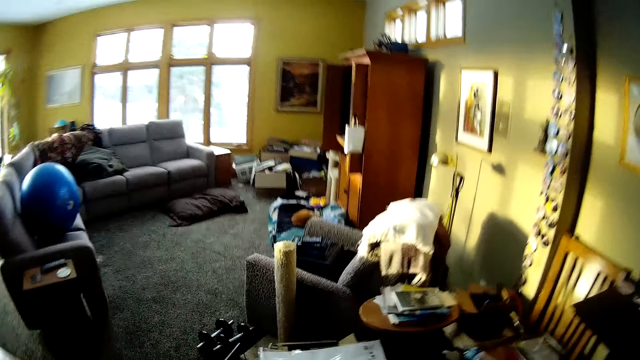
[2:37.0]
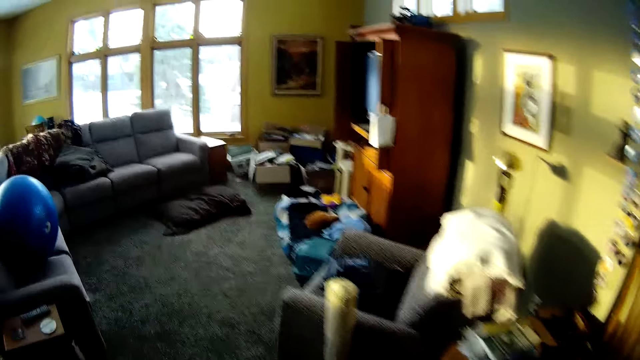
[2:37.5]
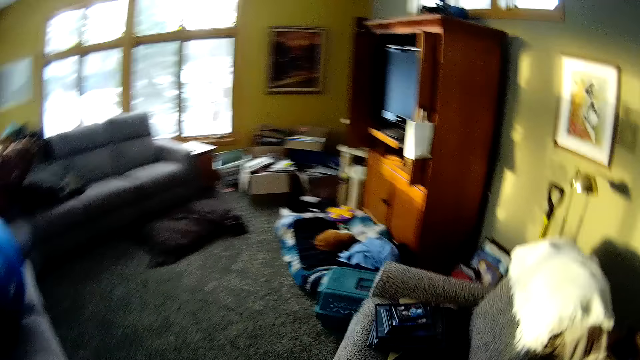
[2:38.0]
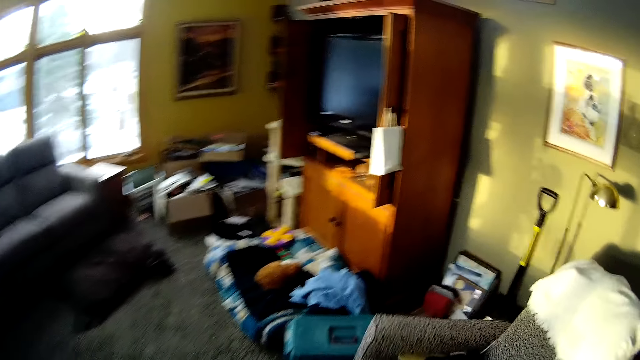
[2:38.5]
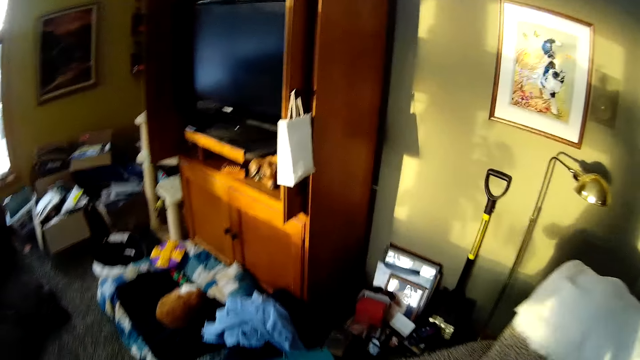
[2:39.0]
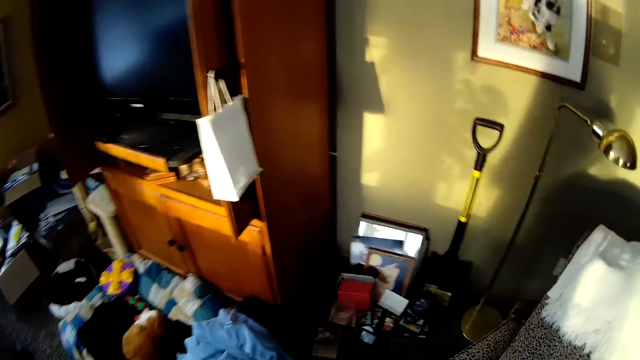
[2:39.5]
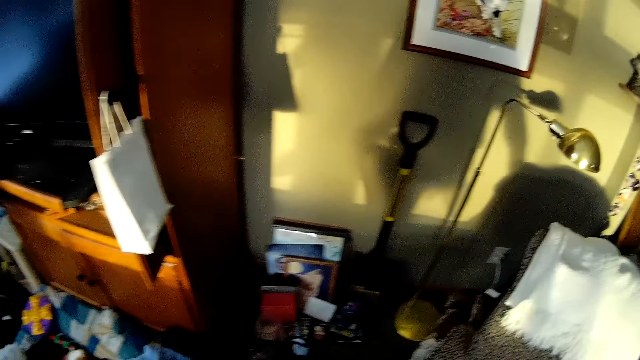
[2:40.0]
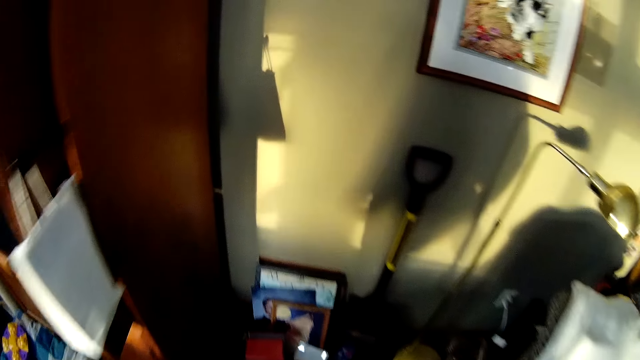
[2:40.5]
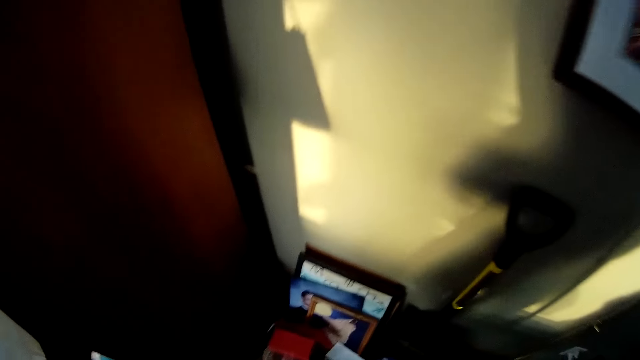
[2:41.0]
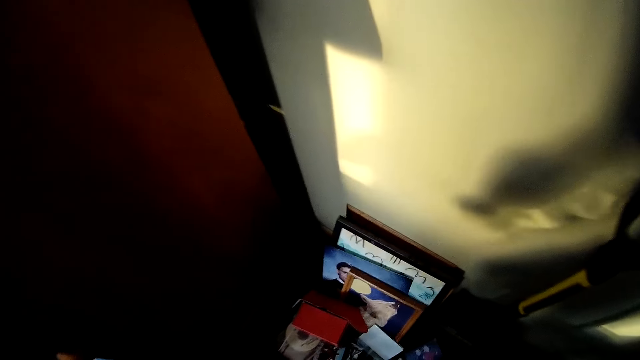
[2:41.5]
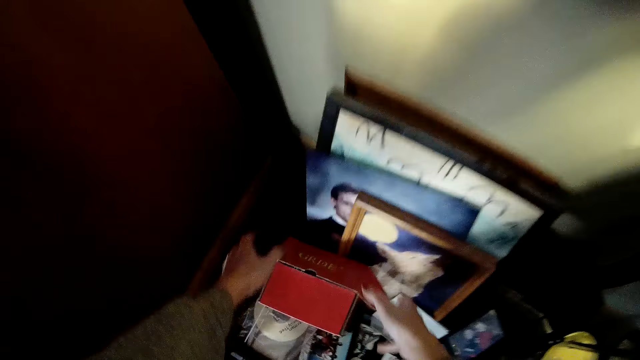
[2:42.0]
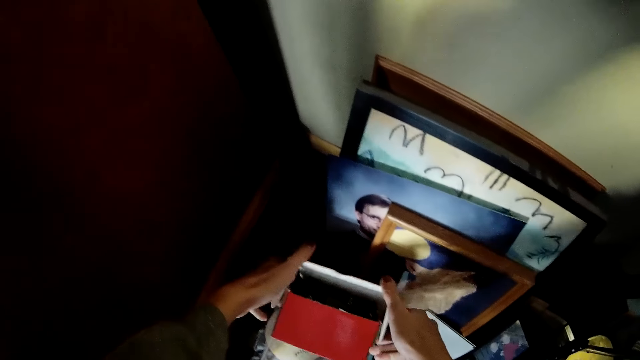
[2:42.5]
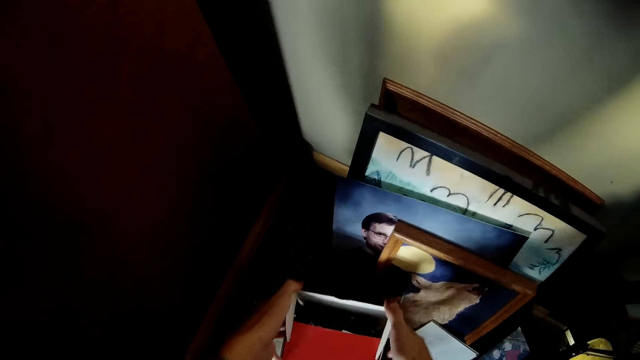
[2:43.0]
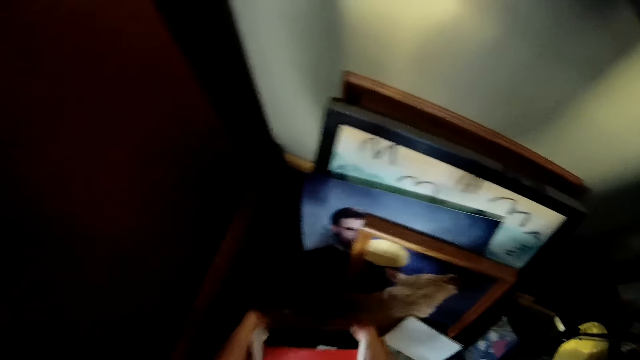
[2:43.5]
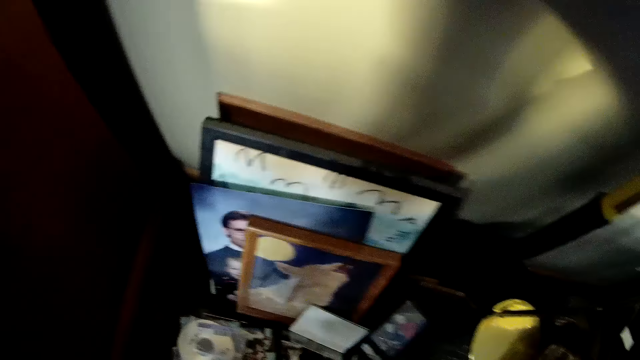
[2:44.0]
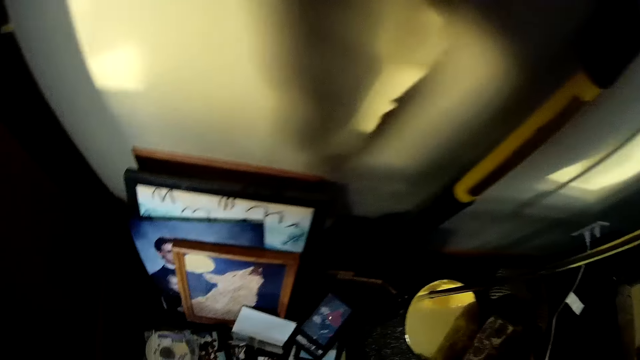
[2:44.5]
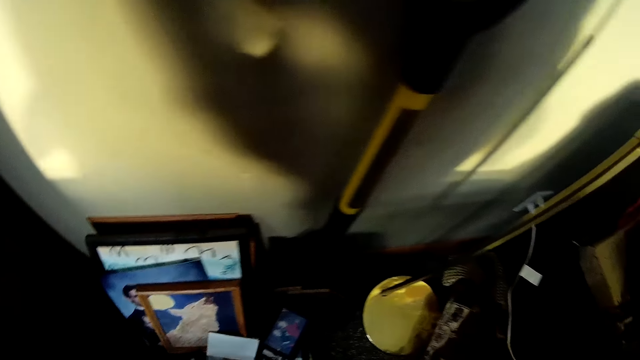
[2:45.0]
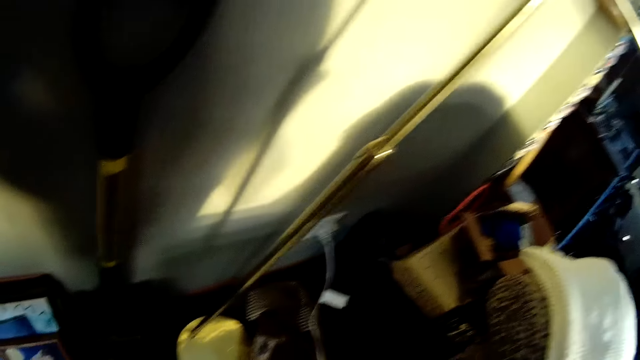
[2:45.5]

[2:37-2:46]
The camera wearer bends down. They pick up a carton or box pack on the floor. They hold the box pack. They open the box pack.

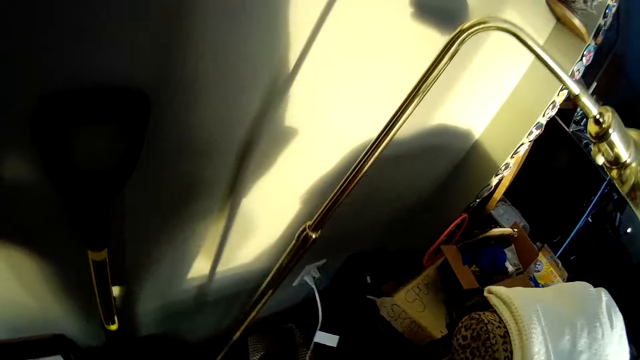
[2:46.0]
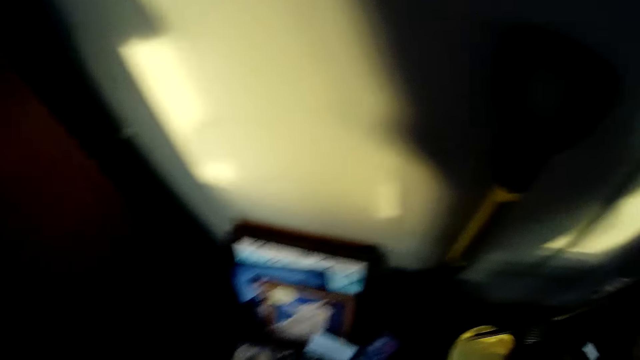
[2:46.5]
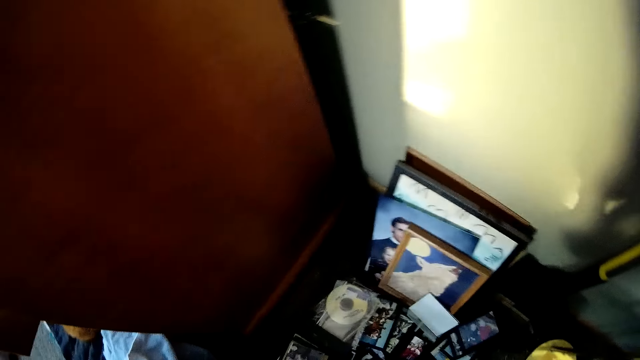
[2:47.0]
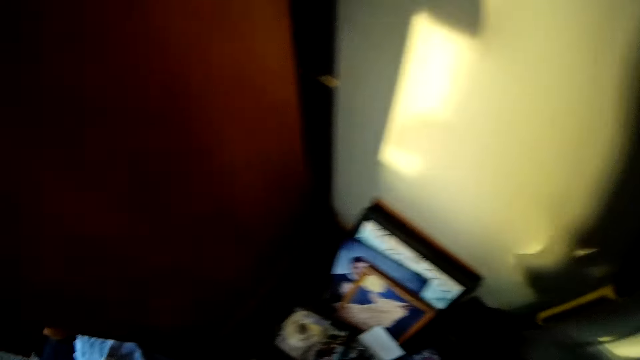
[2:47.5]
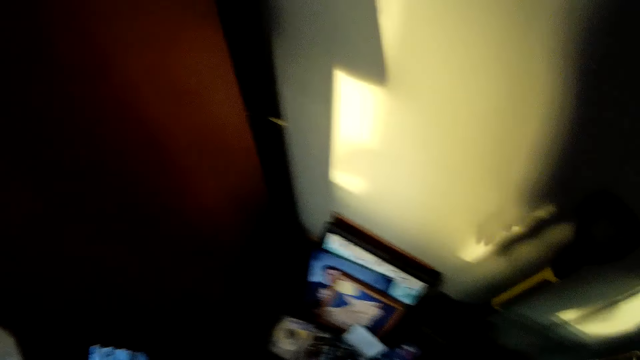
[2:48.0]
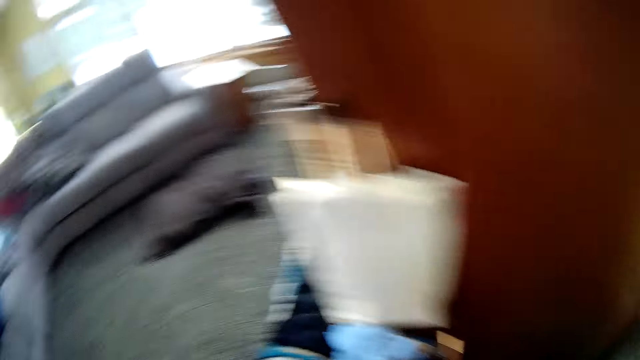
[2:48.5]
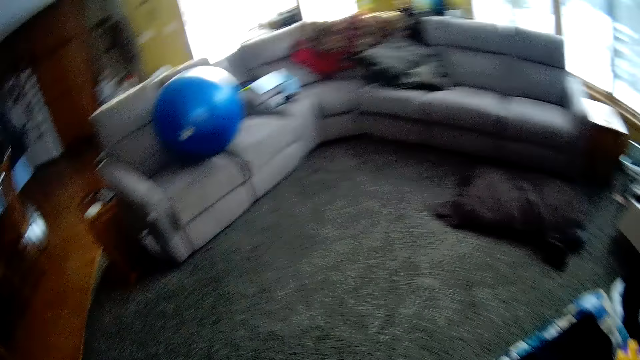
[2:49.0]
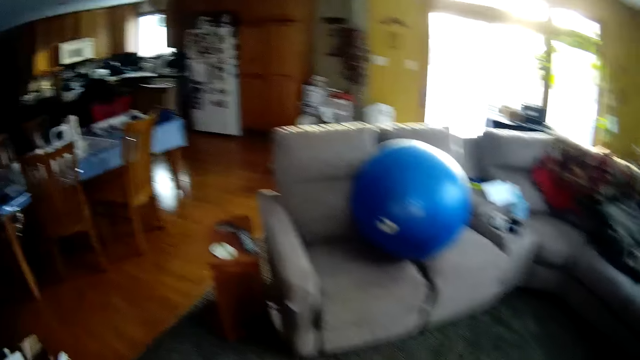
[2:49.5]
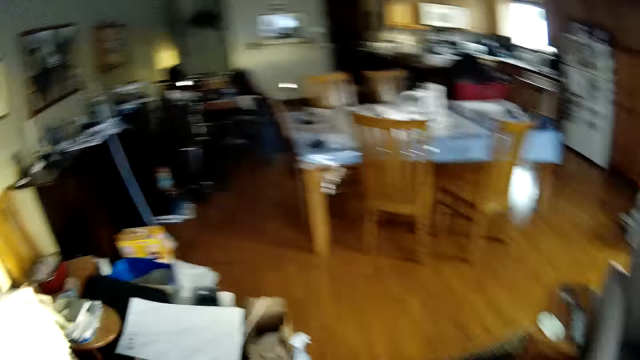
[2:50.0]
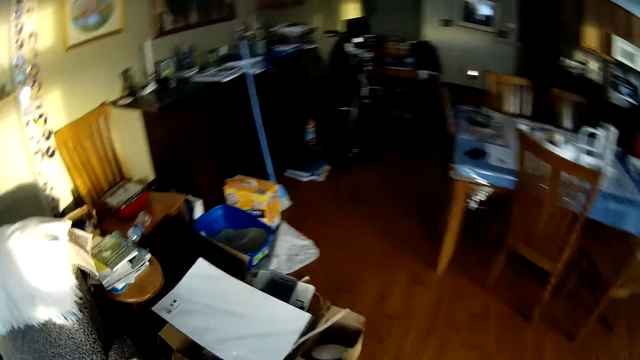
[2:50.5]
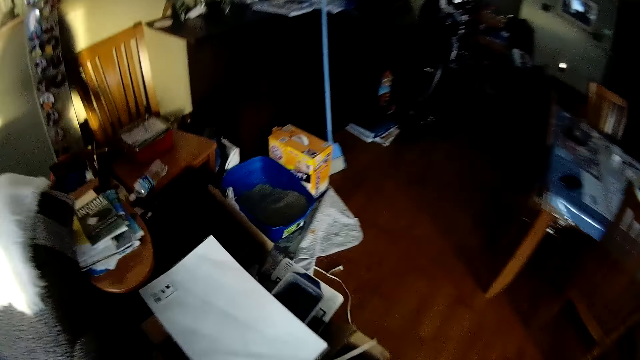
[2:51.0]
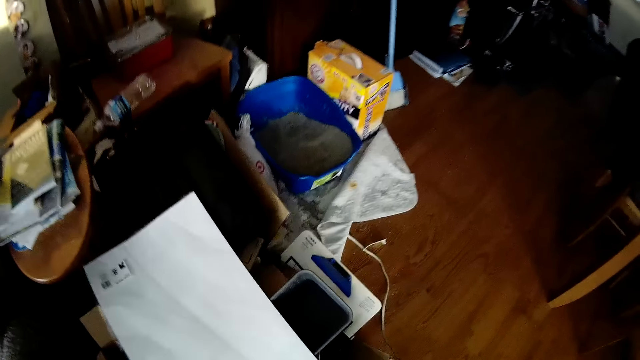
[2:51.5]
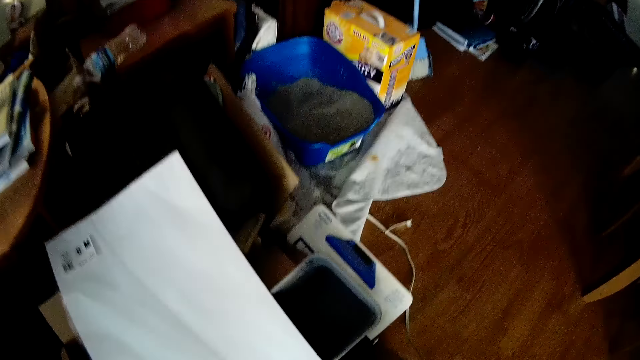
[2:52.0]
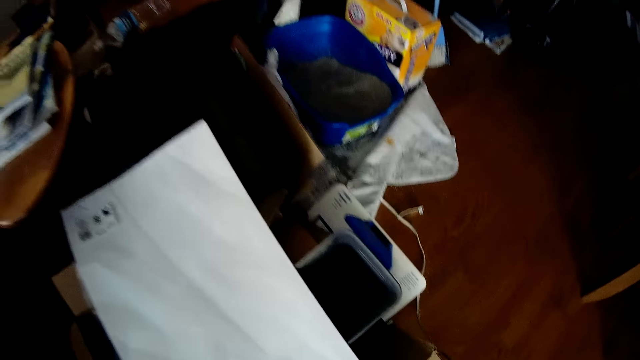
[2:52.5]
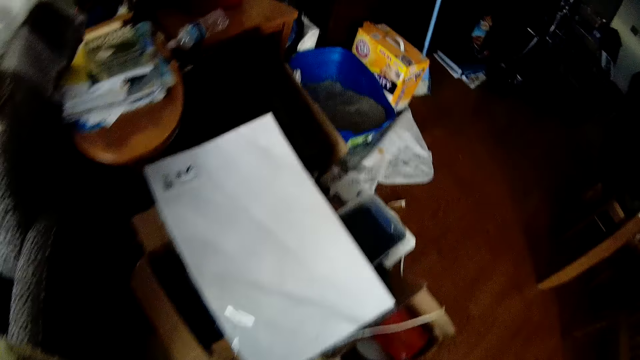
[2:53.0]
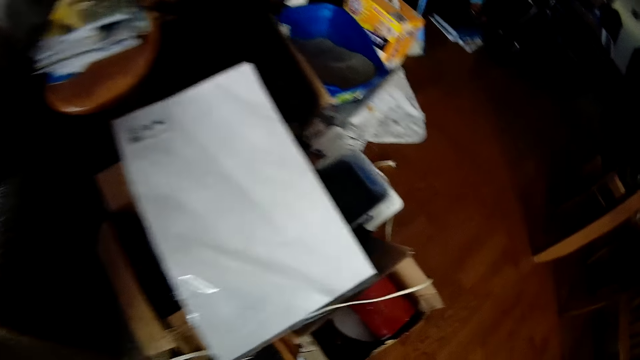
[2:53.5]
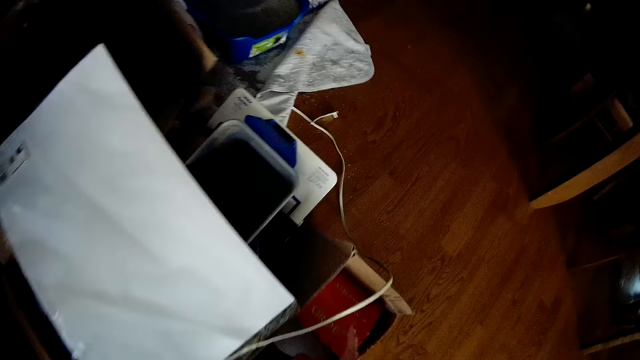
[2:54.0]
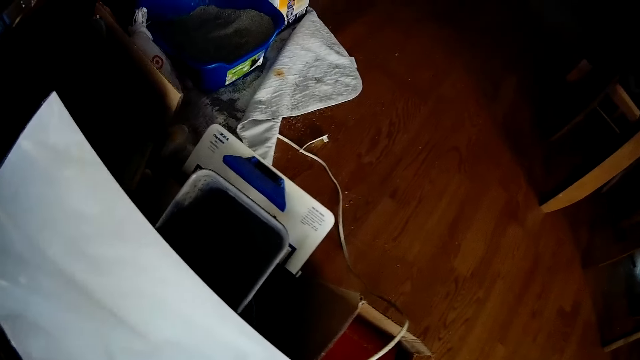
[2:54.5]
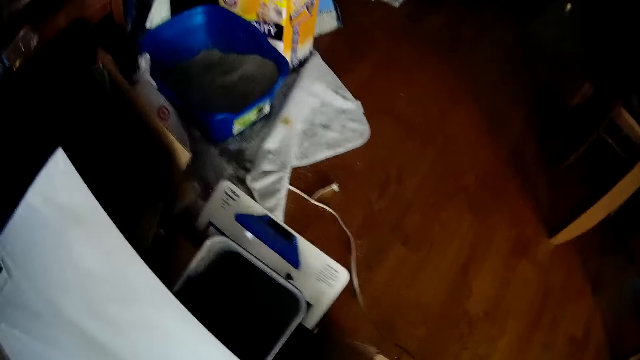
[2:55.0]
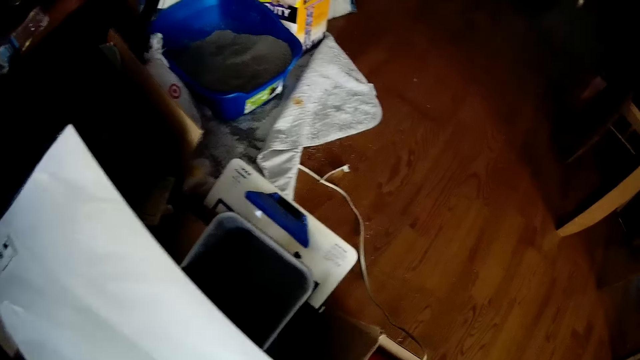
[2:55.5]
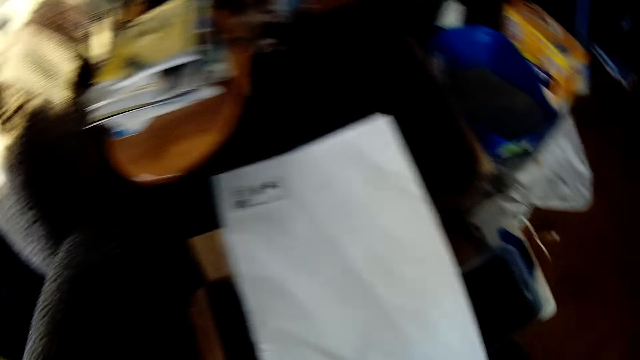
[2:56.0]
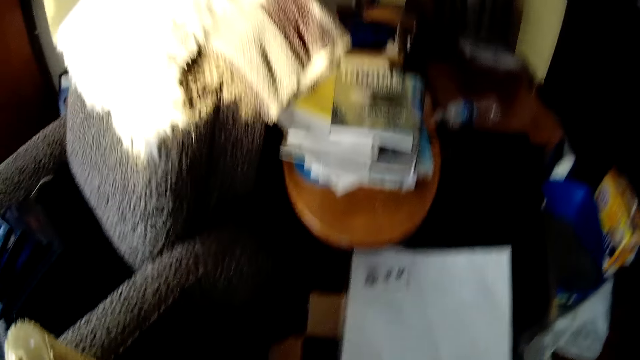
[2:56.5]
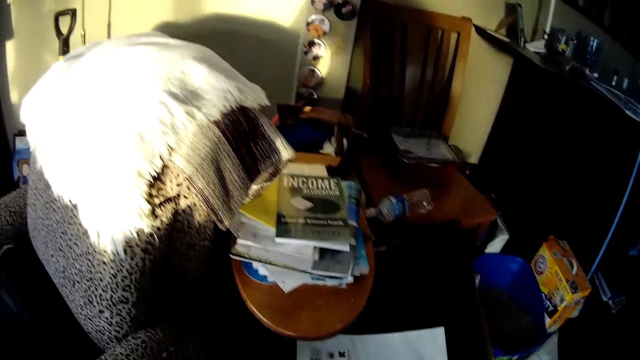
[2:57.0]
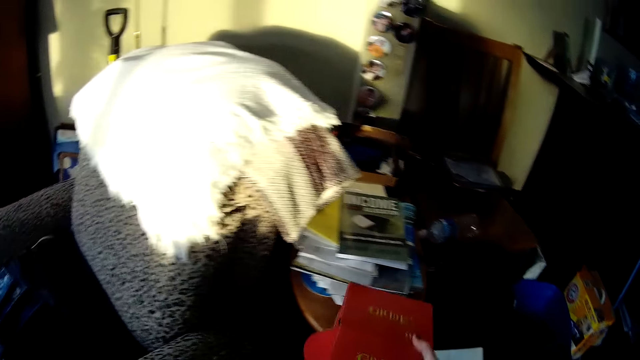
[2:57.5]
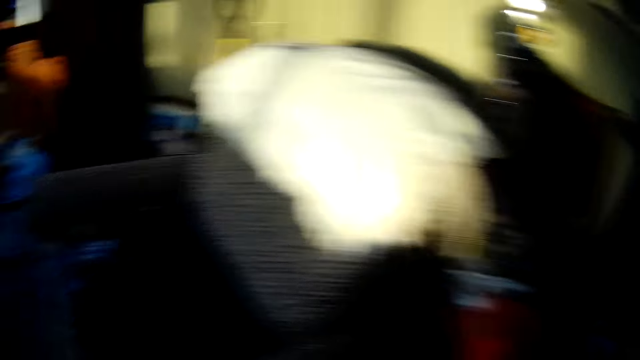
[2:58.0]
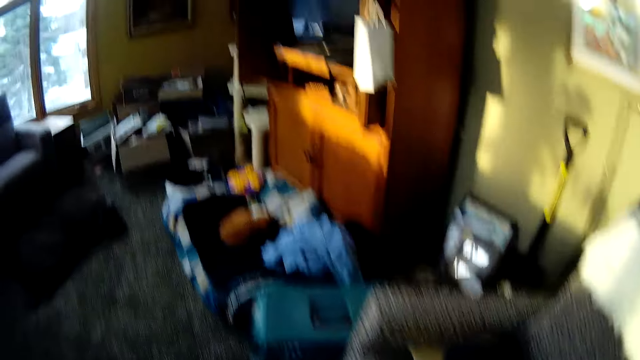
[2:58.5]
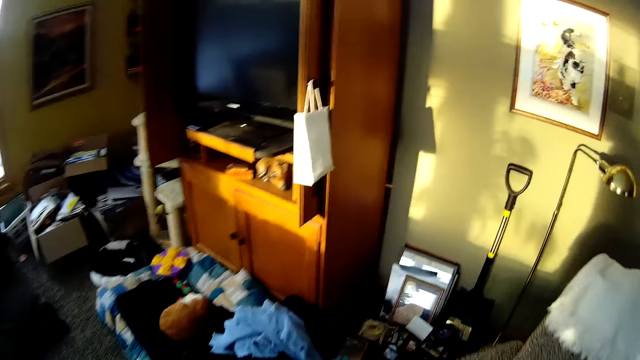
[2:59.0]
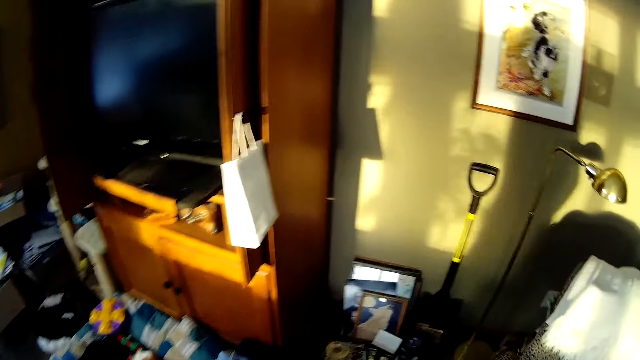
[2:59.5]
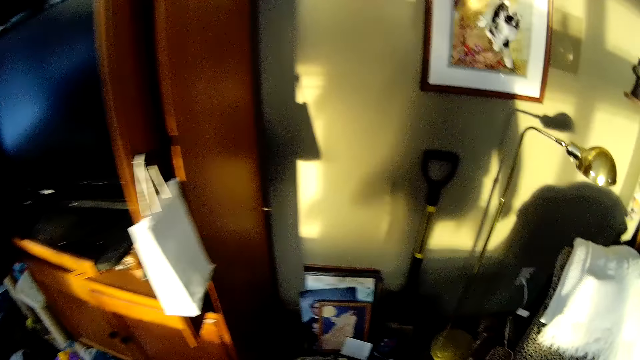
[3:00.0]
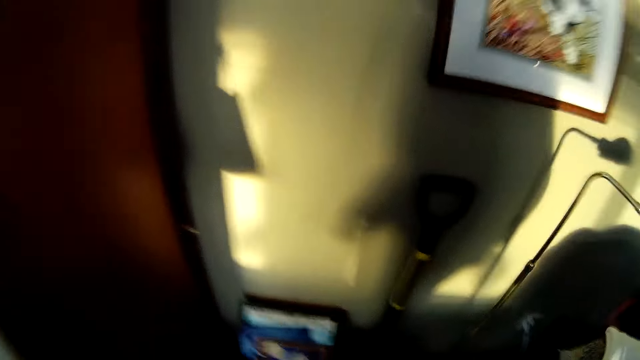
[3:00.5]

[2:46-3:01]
The camera wearer turns around. They turn around again. They walk around, turn around, and bend down. They turn around. They drop the carton on a table. They walk around.
